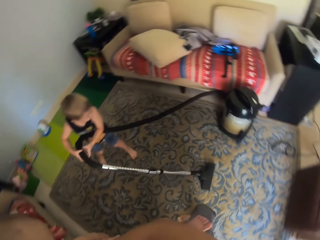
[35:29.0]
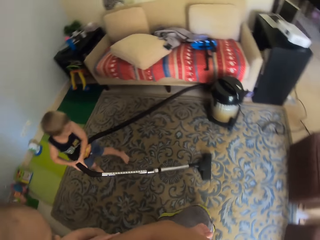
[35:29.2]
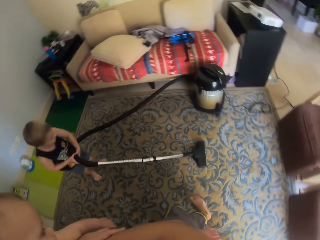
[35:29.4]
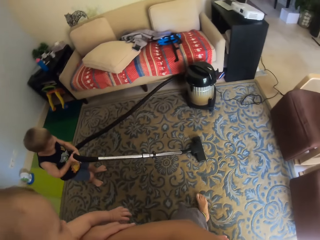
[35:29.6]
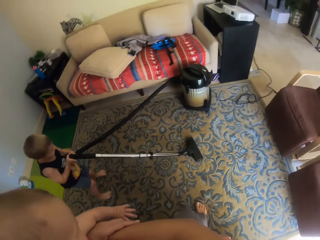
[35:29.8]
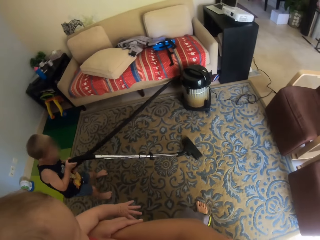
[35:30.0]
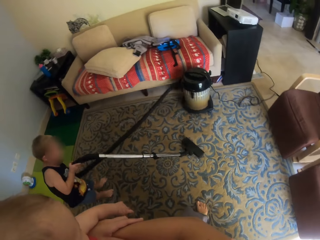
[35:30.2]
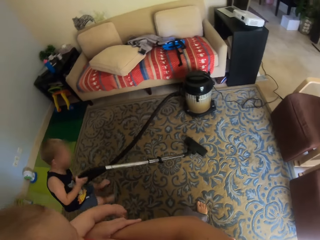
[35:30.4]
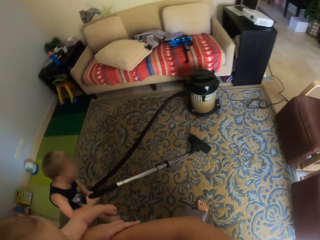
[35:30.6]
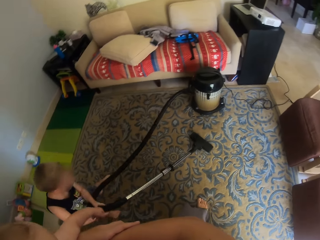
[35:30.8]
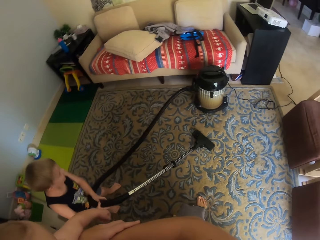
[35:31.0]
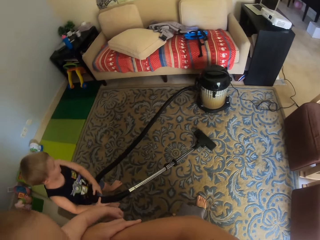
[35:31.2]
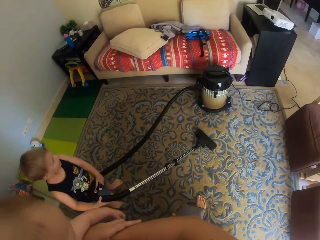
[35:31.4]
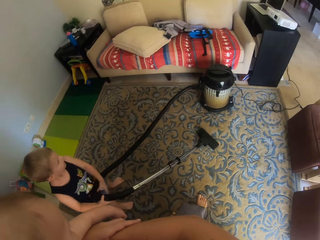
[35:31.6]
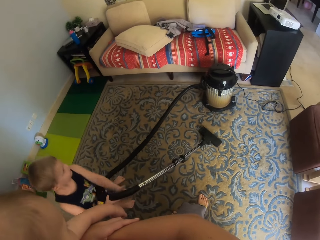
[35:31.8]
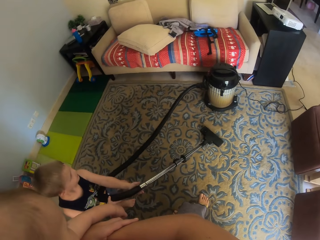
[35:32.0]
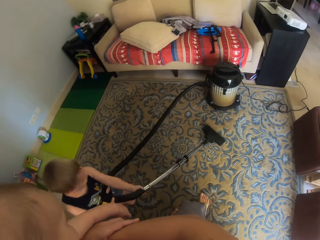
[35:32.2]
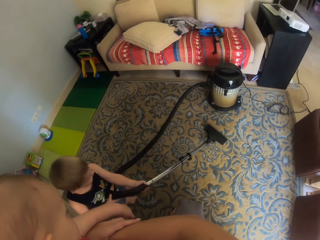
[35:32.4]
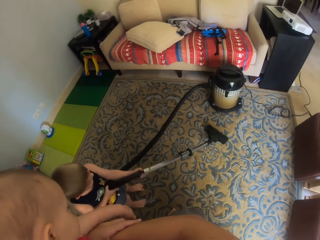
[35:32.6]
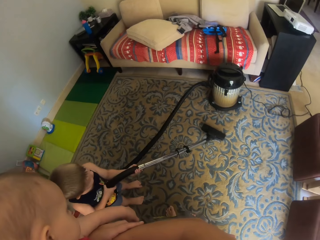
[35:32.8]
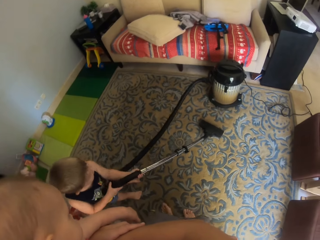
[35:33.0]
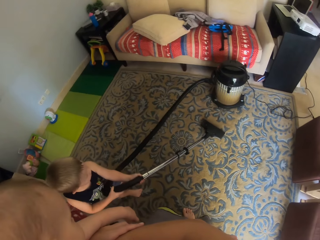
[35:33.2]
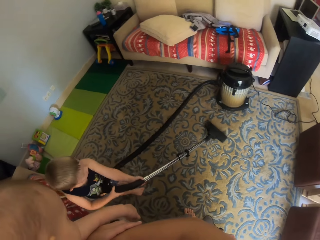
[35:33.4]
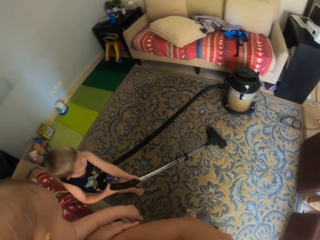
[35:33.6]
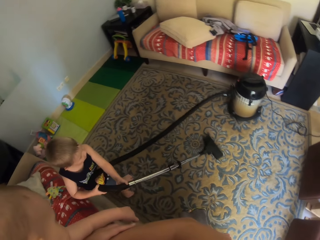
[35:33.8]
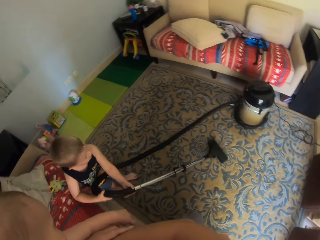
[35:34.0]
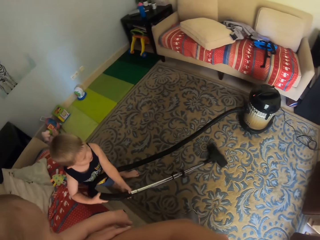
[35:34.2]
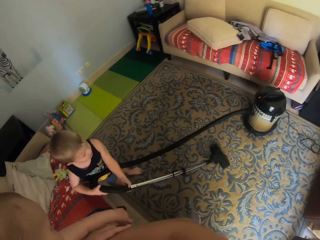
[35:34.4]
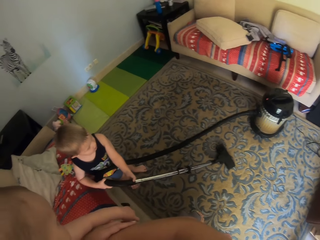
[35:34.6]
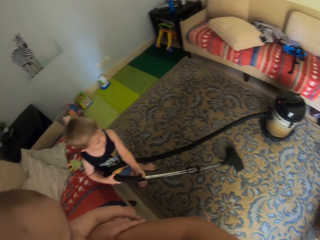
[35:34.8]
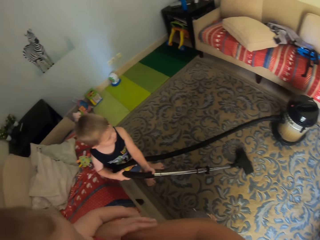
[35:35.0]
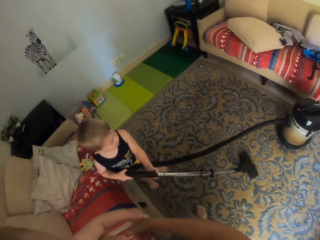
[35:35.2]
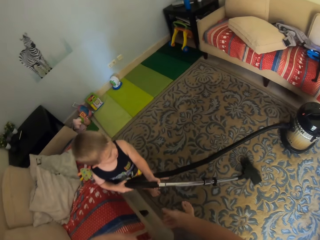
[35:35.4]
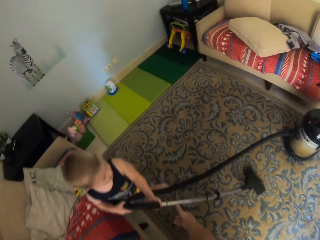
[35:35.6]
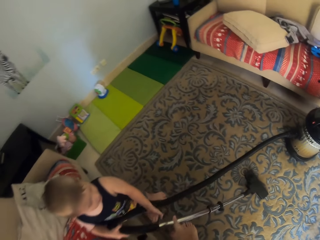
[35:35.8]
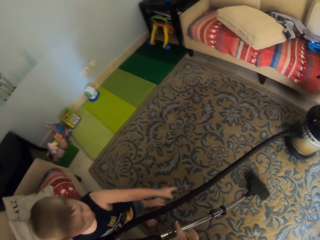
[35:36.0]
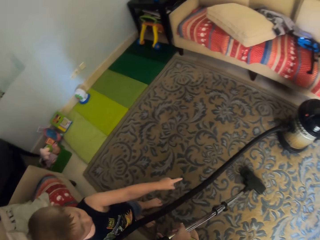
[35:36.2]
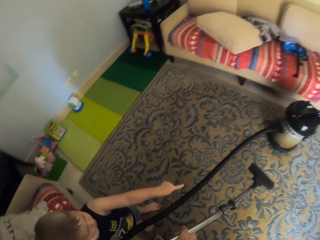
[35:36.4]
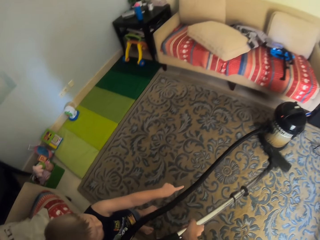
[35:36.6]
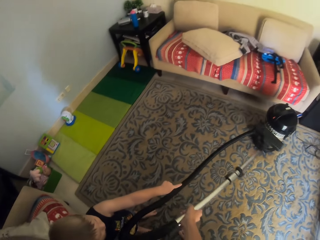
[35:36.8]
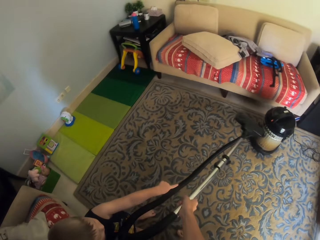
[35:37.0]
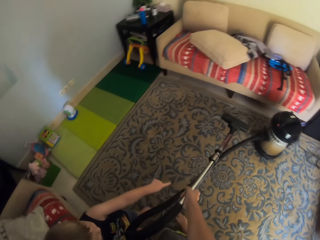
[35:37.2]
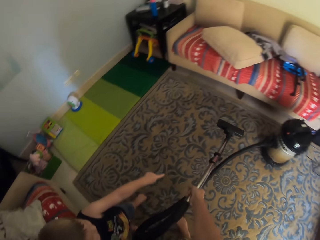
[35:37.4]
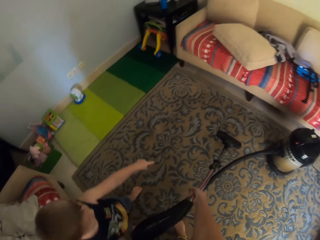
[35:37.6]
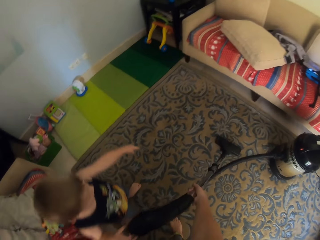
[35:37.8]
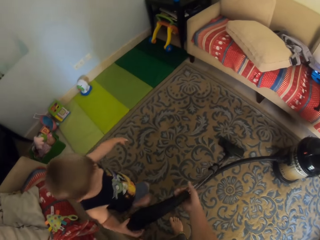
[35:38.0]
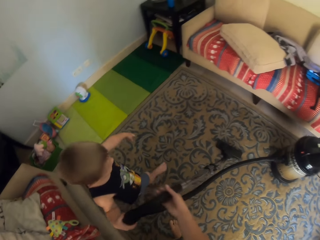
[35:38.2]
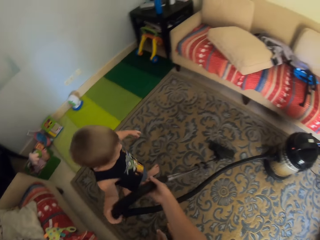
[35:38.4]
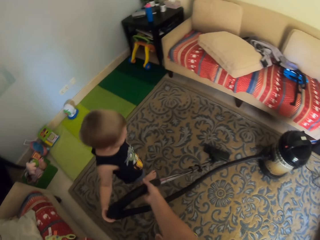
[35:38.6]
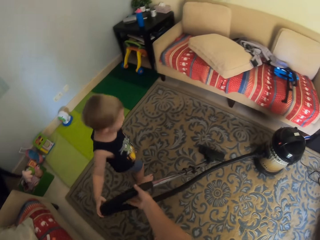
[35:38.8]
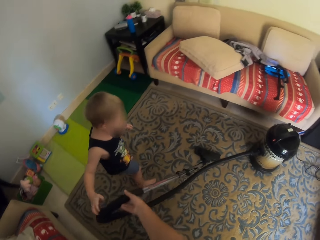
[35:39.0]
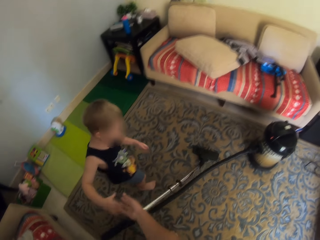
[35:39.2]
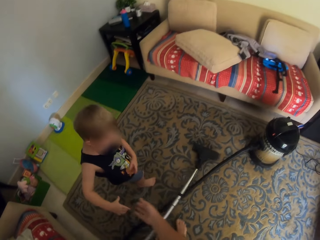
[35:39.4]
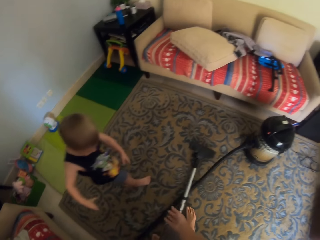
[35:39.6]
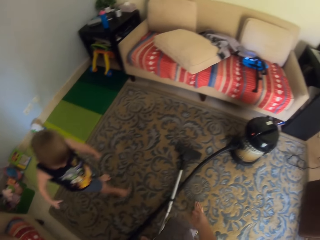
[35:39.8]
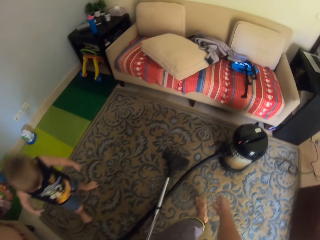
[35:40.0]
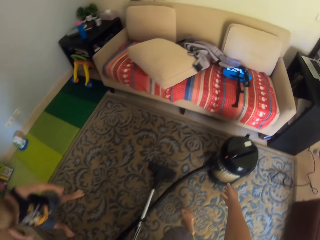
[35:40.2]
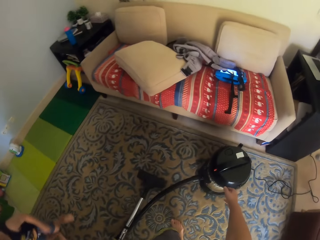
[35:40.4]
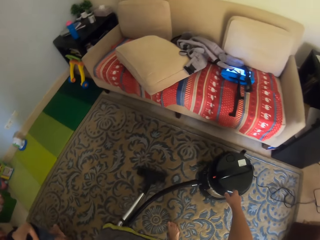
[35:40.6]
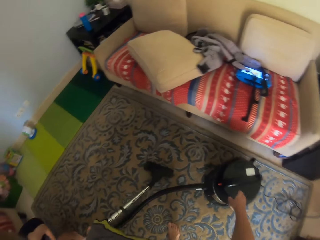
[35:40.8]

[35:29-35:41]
The camera wearer converses with the boy. She collects the vacuum cleaner from the boy with her right hand. She lifts up the vacuum cleaner. She drops the vacuum cleaner on the rug with her right hand.

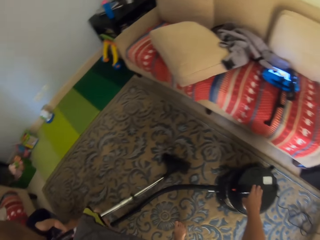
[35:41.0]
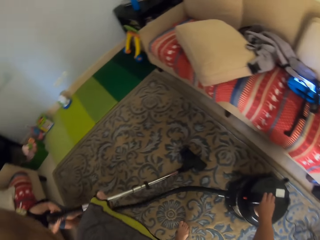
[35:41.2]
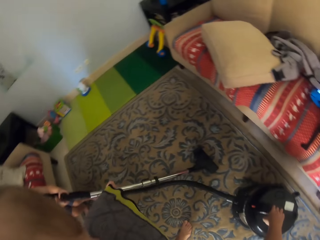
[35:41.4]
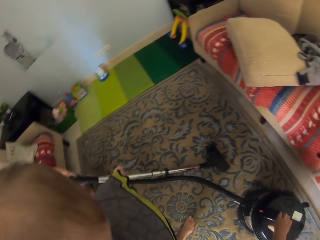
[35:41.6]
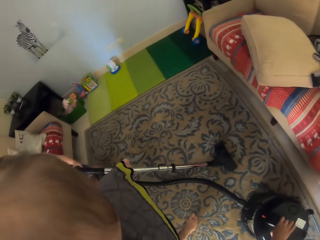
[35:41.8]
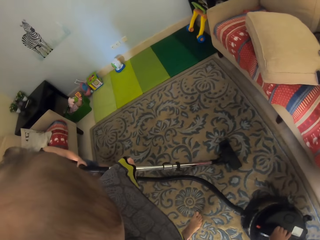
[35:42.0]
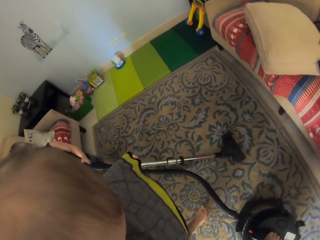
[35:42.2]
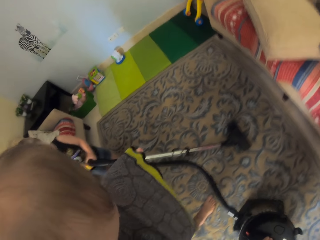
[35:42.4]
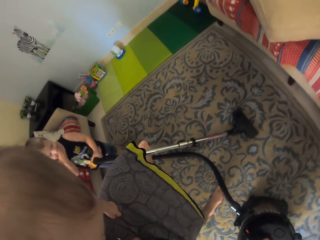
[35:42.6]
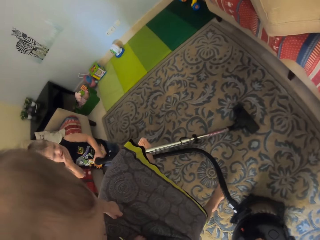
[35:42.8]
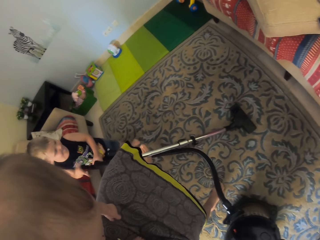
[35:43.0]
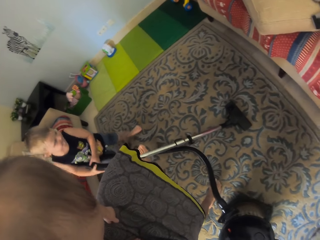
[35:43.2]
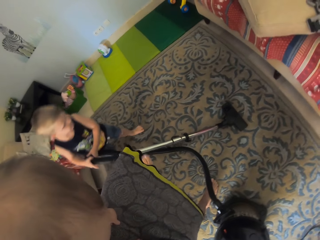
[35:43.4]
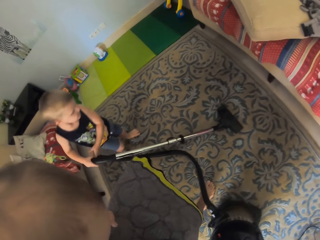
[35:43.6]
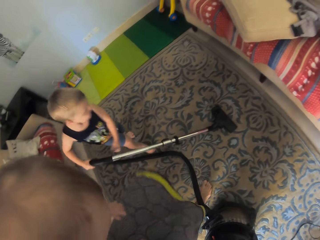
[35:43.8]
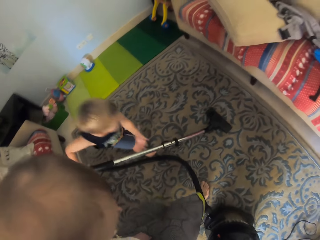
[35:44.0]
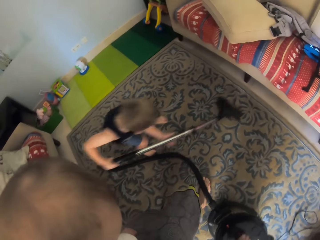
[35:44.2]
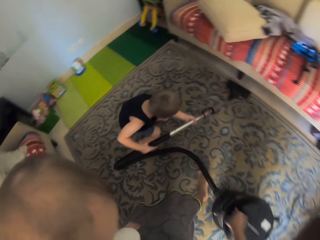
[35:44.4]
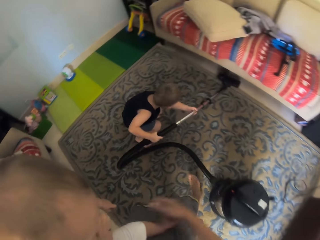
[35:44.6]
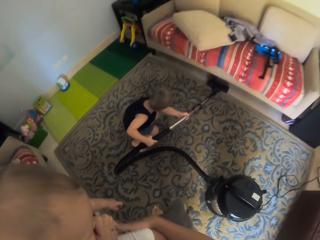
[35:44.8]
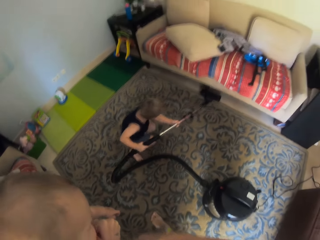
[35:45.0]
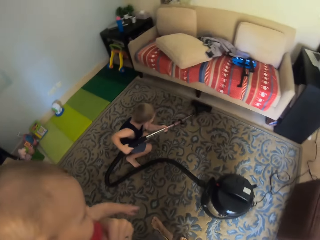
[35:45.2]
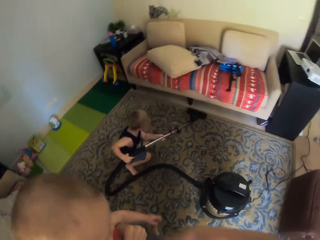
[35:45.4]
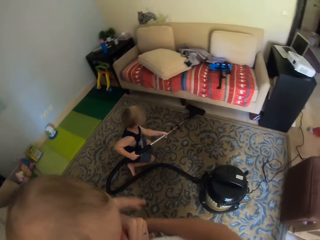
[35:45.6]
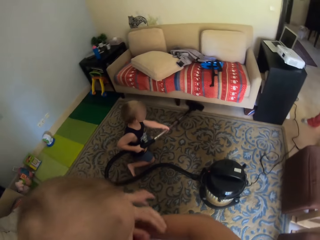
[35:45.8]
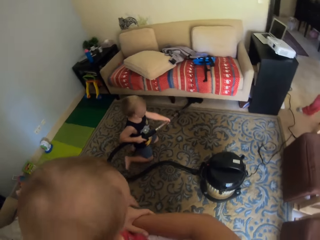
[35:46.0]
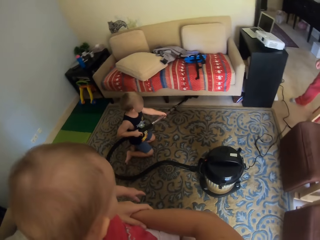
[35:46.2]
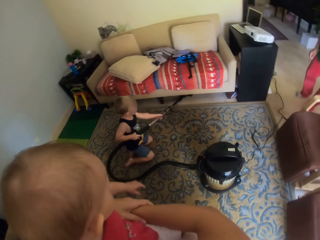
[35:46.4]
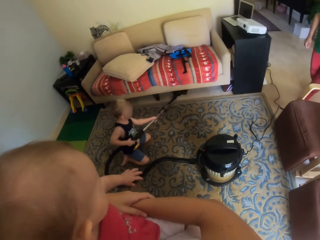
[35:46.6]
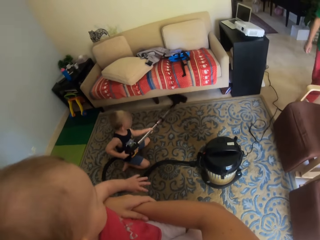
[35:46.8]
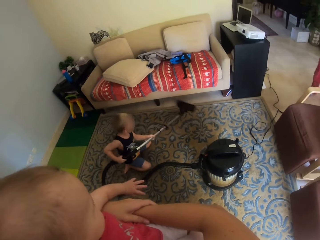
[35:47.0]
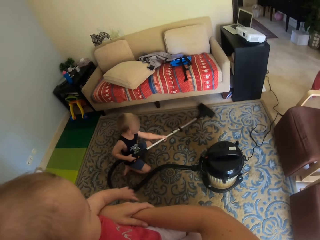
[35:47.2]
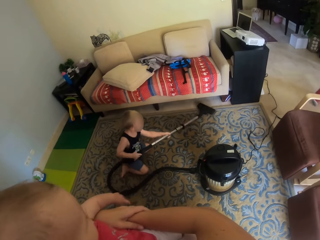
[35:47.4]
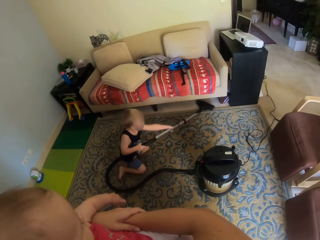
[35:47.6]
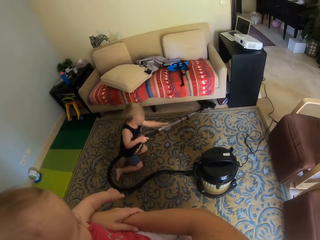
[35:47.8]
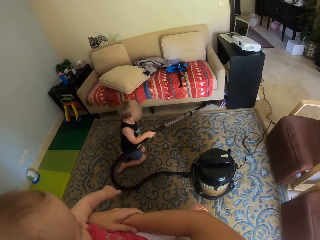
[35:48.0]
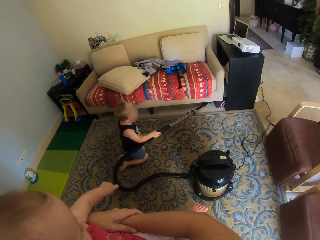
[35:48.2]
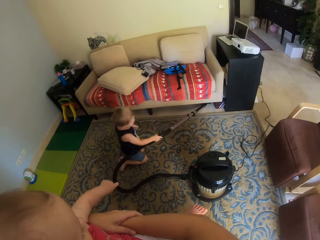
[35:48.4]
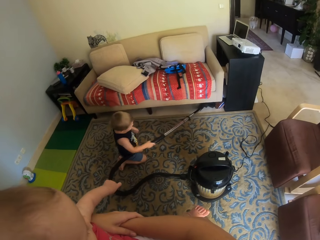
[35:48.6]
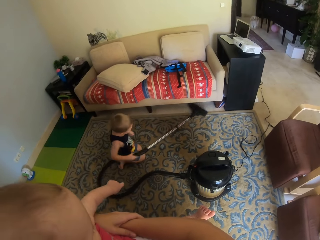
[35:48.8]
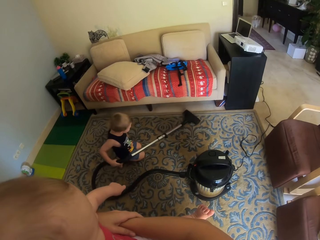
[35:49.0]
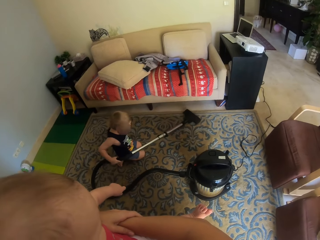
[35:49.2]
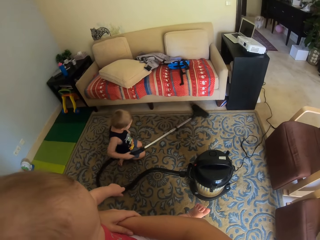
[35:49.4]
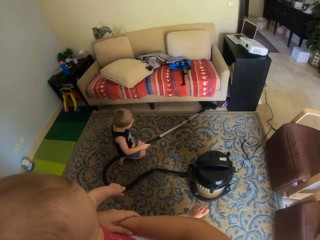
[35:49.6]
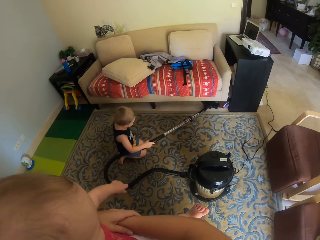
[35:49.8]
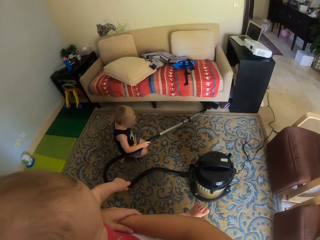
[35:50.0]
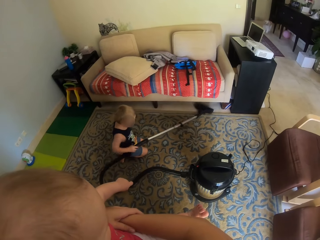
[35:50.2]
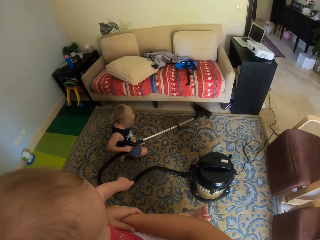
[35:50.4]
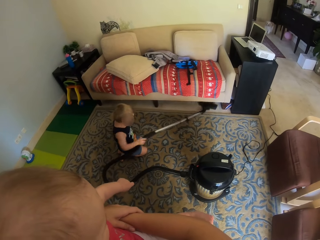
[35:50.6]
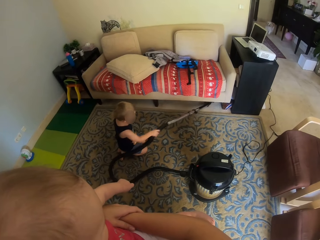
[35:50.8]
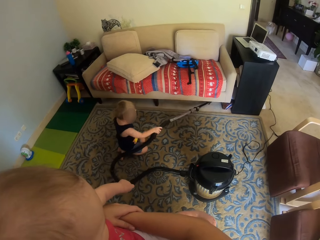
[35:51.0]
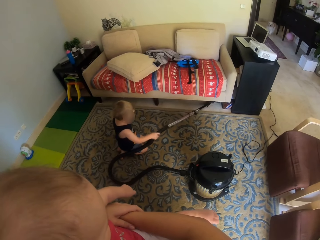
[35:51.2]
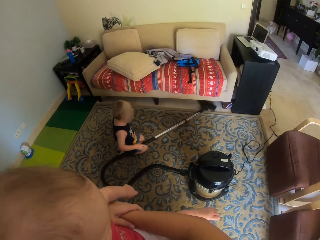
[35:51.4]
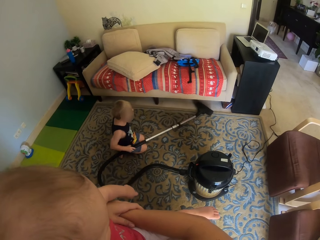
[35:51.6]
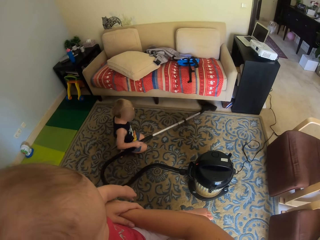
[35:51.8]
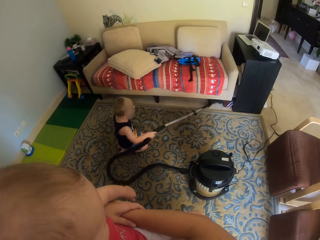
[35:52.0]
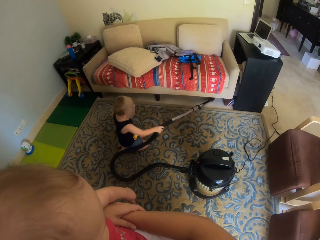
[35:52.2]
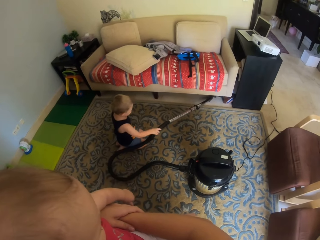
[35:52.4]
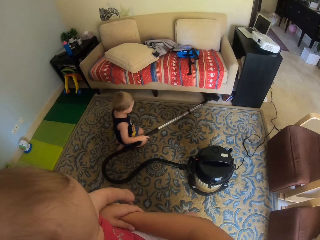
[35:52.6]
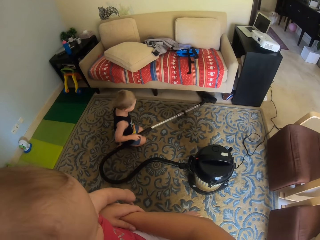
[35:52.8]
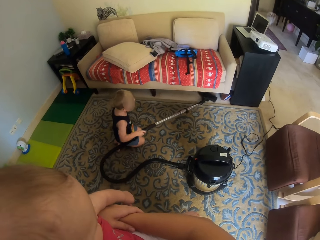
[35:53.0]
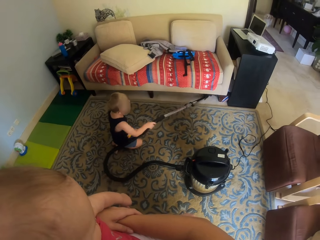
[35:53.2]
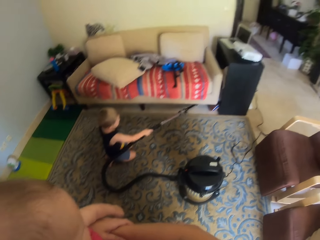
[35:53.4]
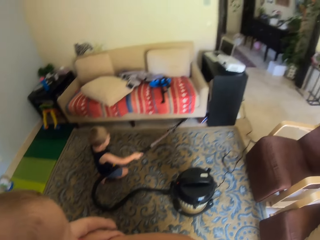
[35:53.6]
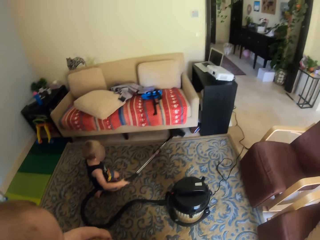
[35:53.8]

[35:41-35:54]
The boy picks up the vacuum cleaner on the floor with both hands. The camera wearer moves the vacuum canister on the rug on the floor with her right hand. The boy vacuums the floor with the vacuum cleaner in both hands.
